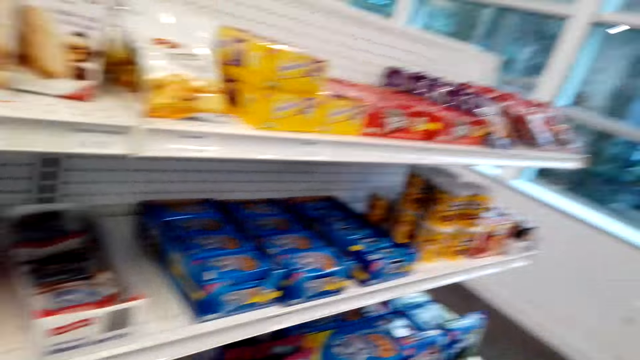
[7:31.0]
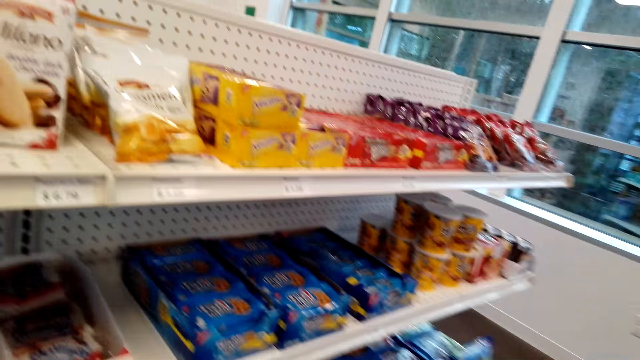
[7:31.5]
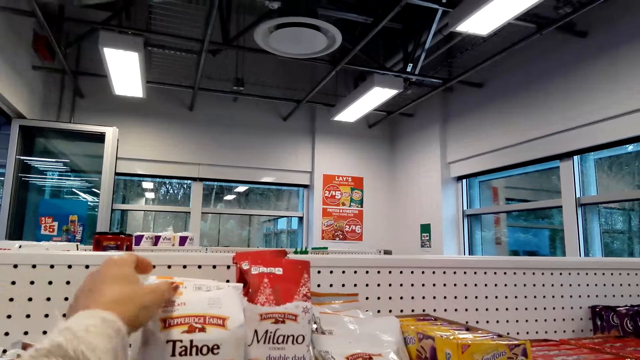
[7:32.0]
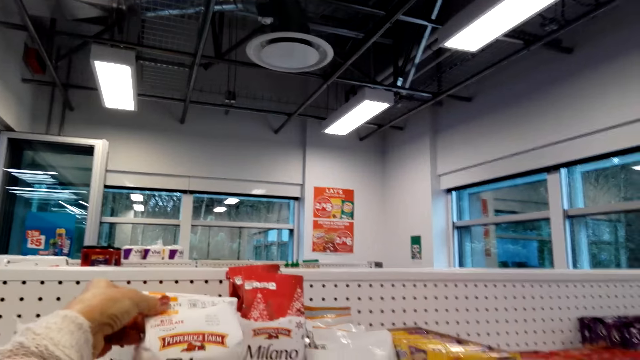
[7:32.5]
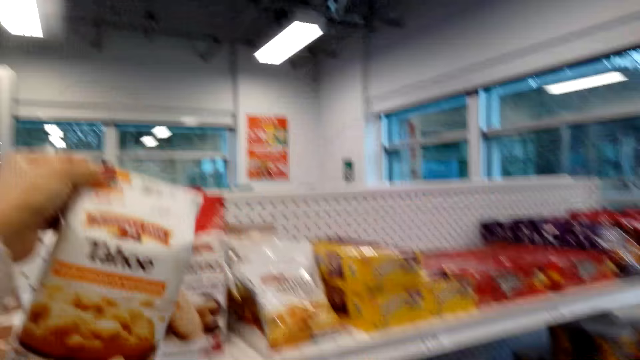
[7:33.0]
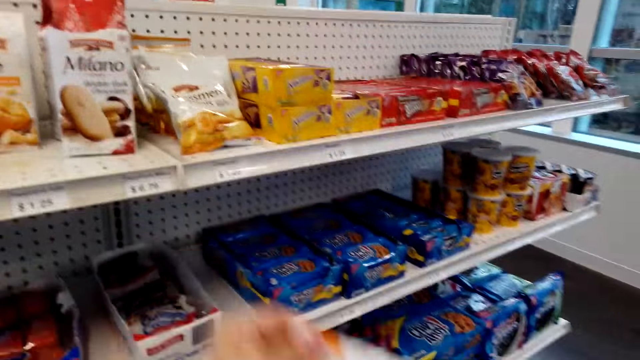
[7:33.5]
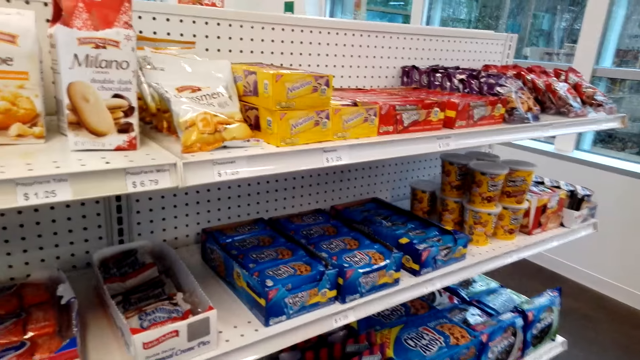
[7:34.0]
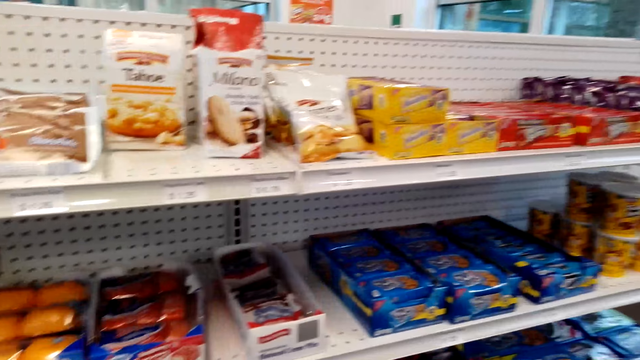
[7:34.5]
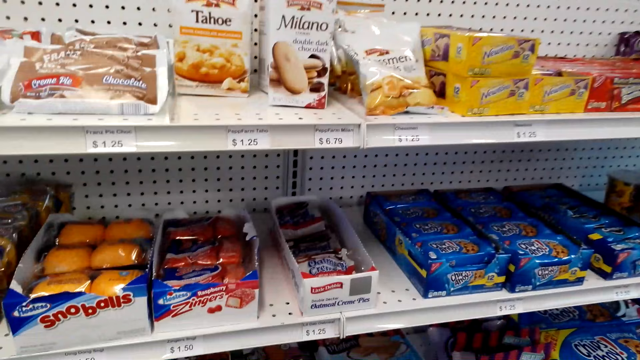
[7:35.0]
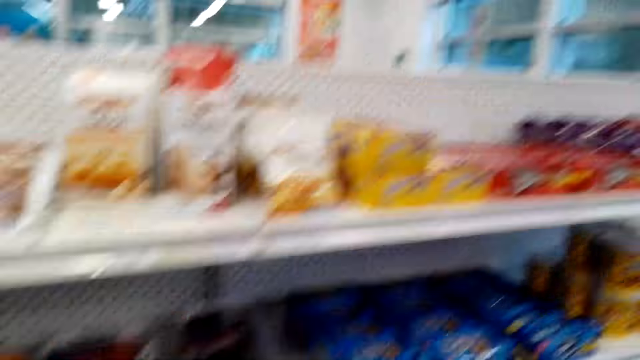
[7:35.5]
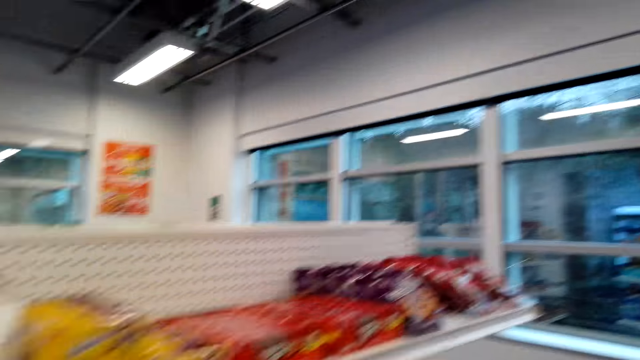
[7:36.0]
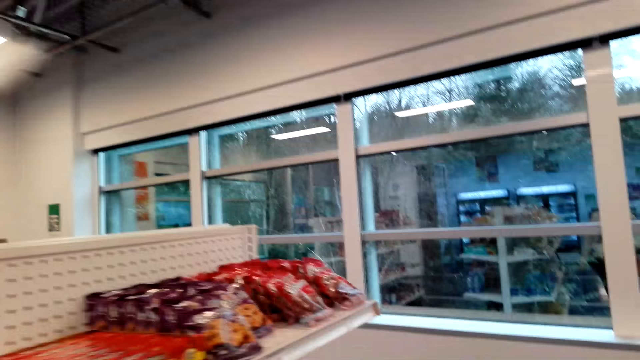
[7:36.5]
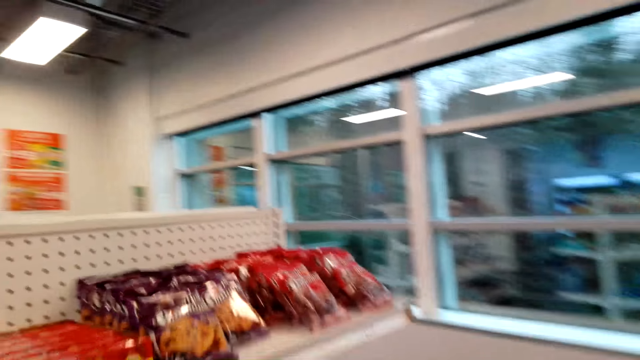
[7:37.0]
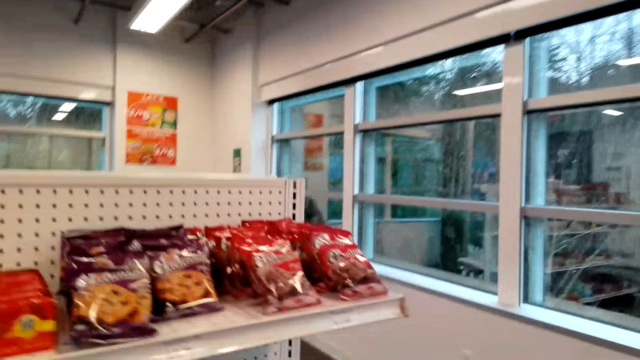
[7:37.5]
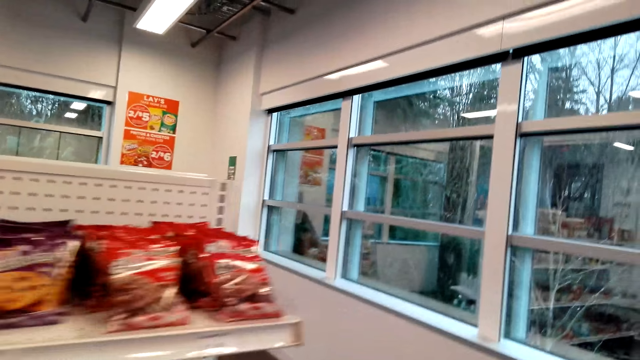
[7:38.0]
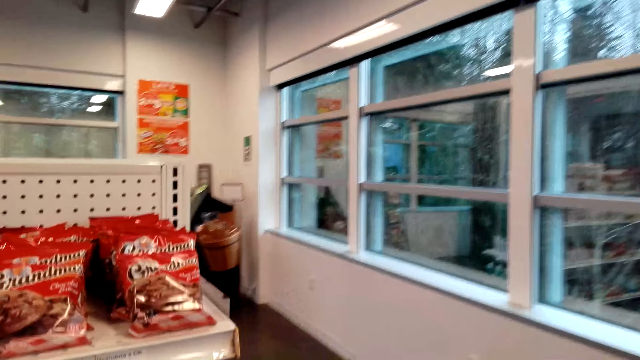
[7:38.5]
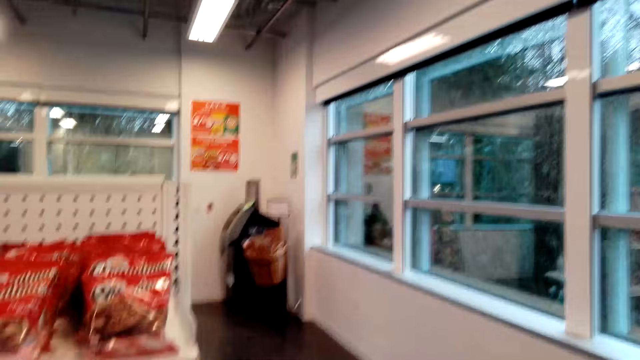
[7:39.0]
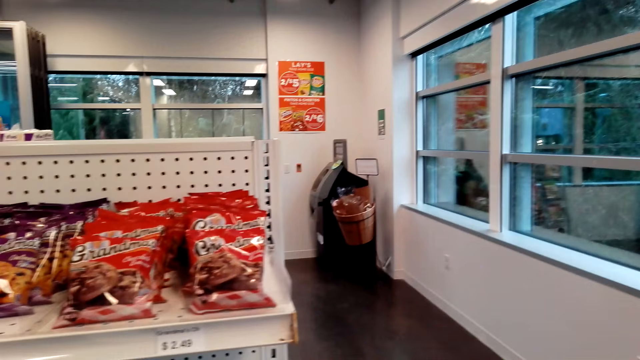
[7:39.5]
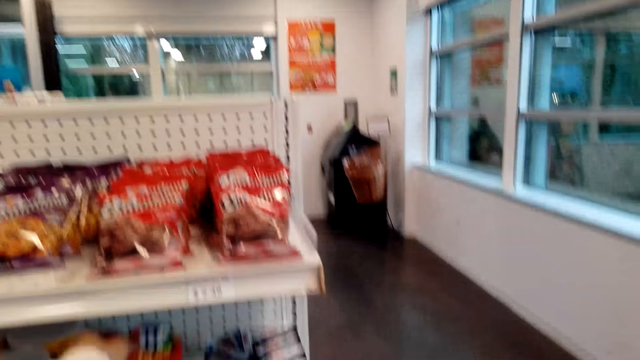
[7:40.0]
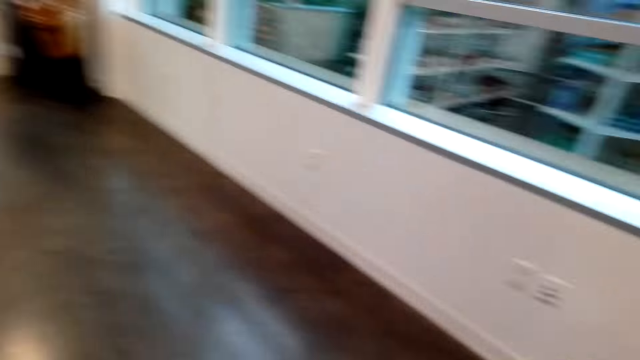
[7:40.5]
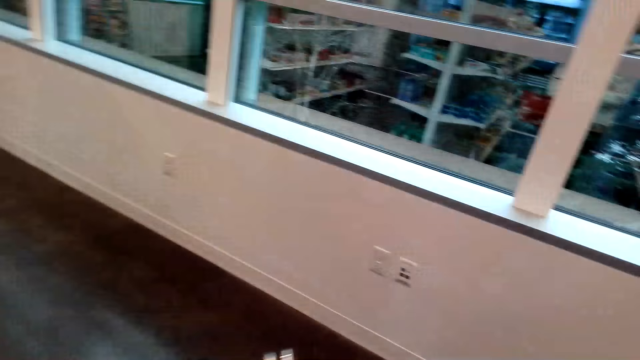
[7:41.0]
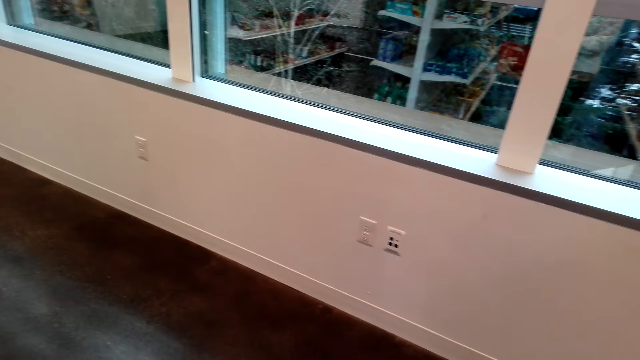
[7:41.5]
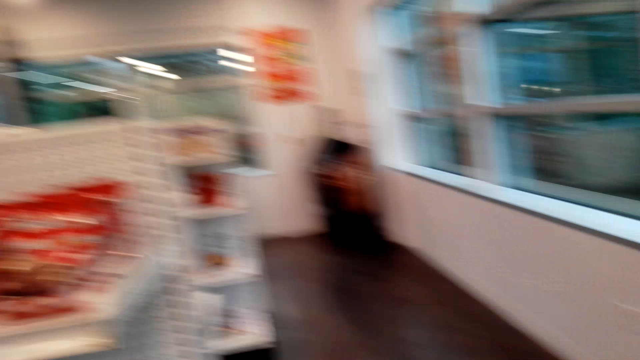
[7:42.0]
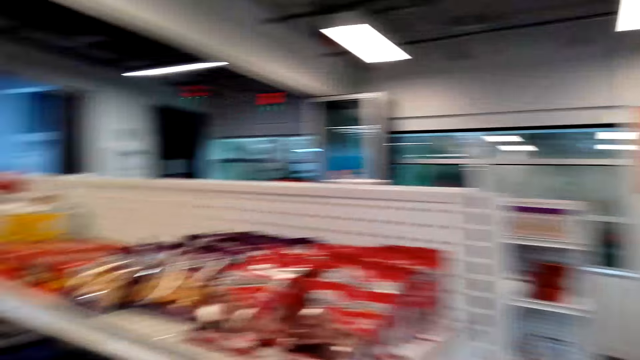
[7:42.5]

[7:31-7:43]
The camera wearer picks up a packet of snack on the shelf. They walk around in the supermarket.

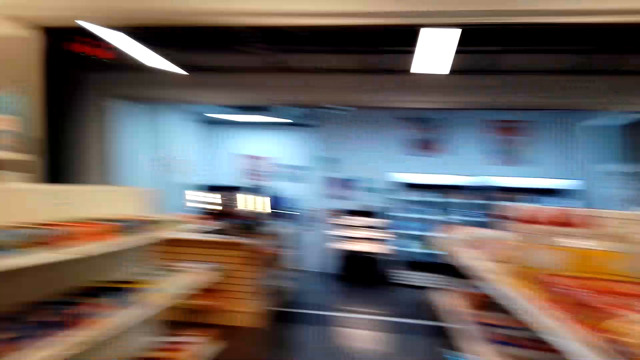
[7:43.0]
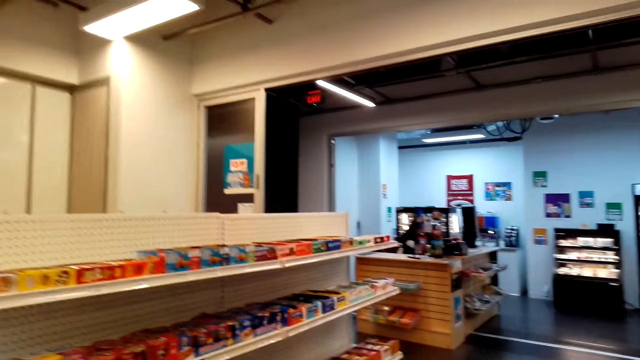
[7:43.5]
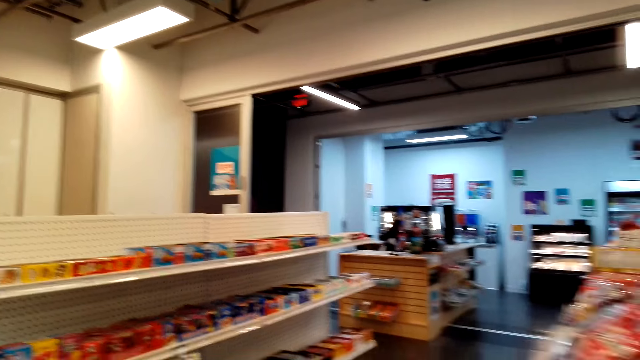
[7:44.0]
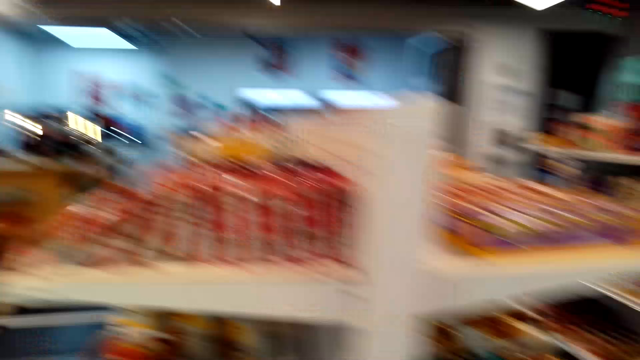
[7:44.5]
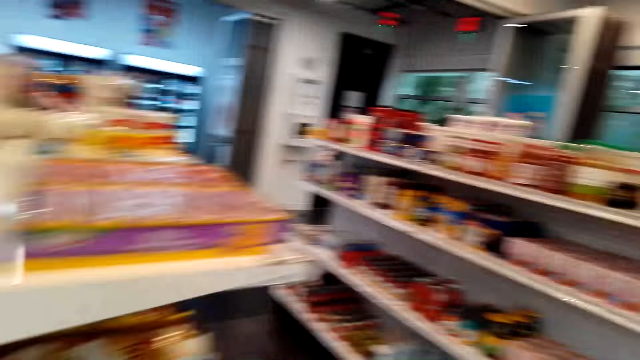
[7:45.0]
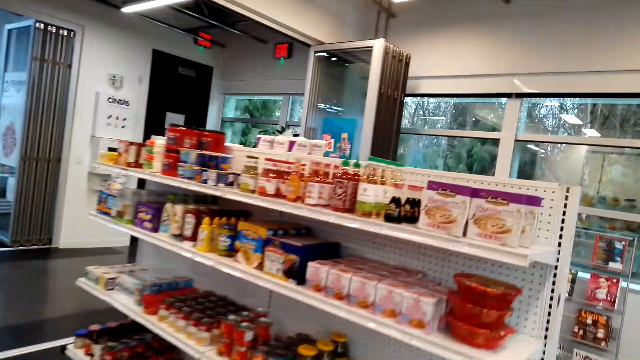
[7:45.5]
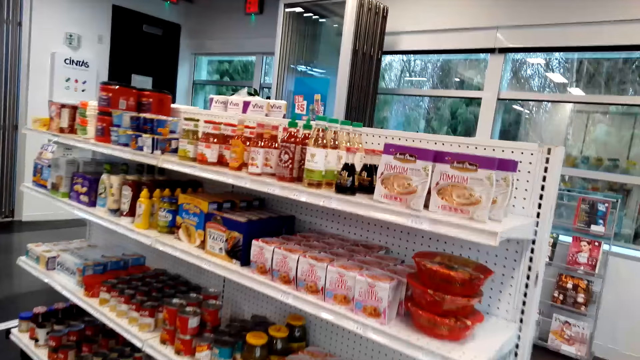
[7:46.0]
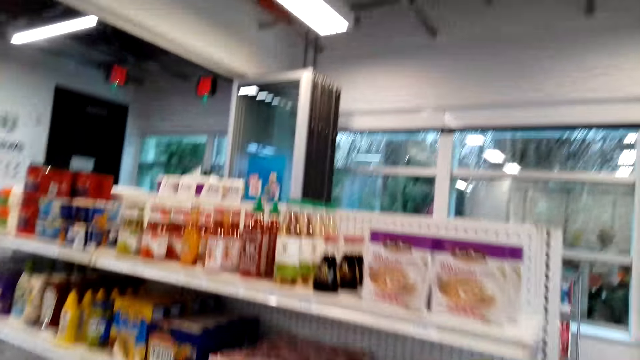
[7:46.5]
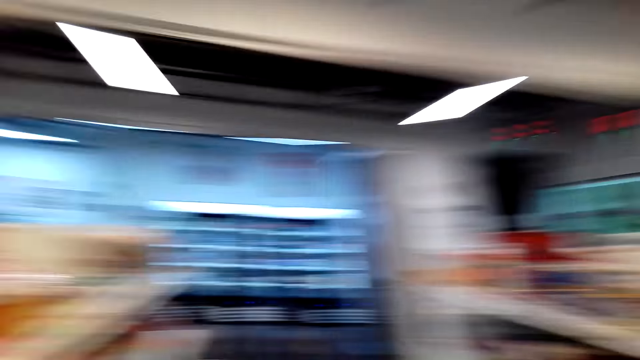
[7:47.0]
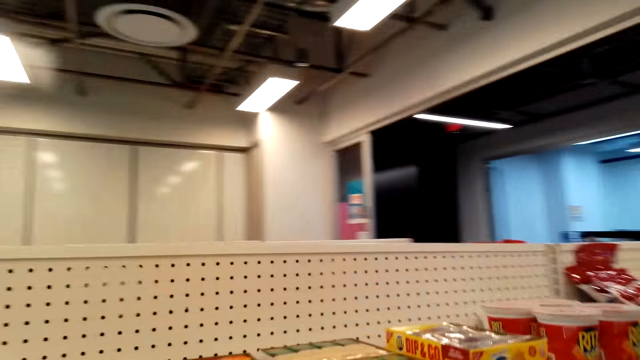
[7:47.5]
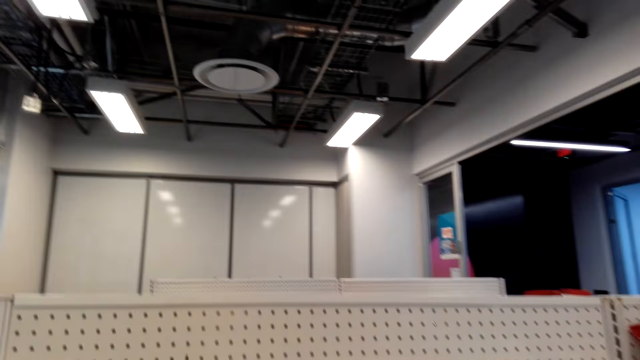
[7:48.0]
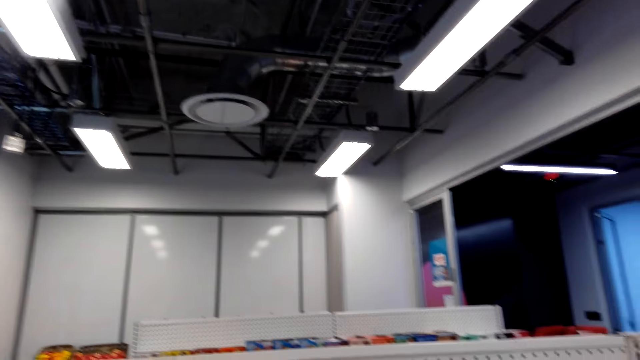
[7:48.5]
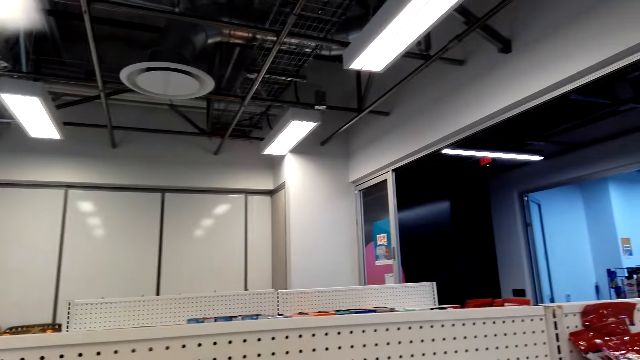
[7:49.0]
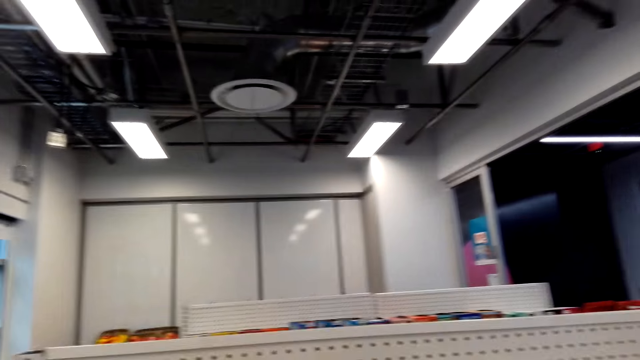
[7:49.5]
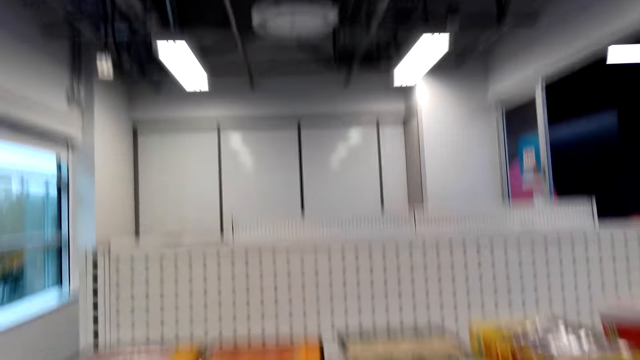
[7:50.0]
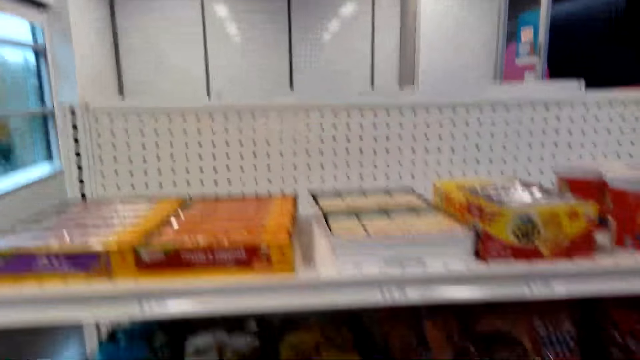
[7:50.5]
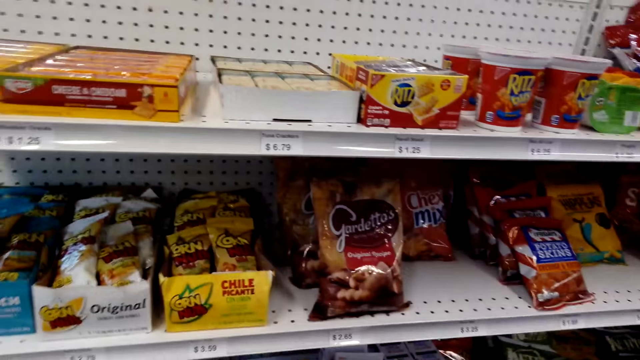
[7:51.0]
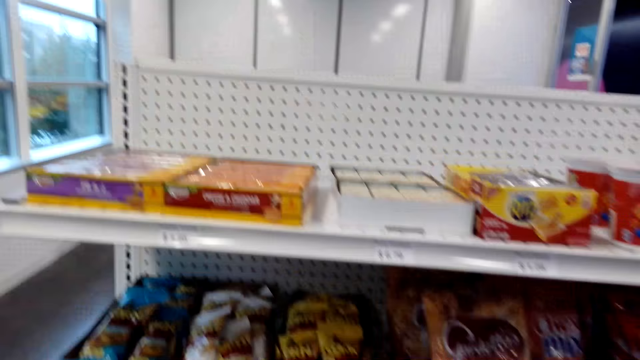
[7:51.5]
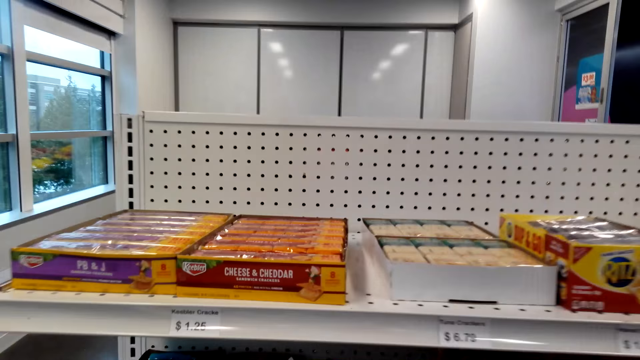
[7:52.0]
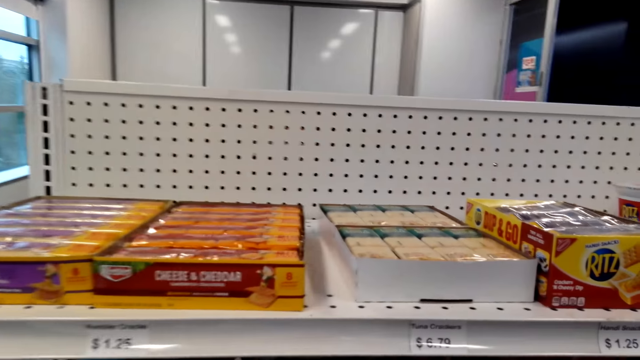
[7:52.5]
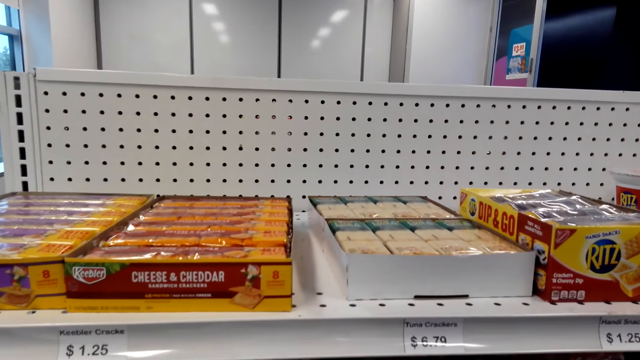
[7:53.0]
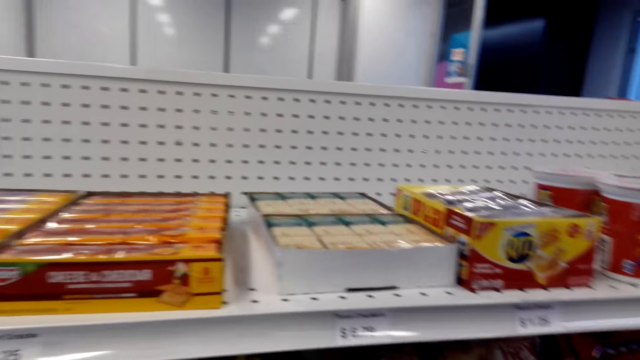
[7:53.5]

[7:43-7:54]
The camera wearer walks around the store.
